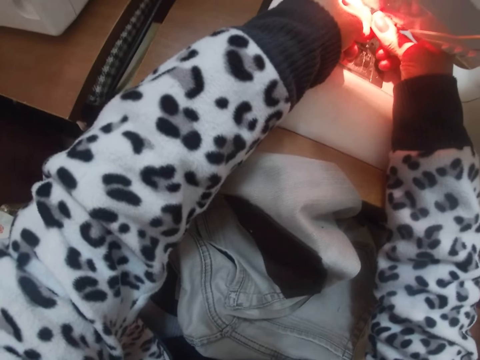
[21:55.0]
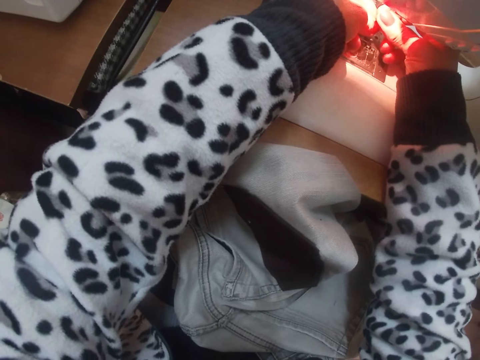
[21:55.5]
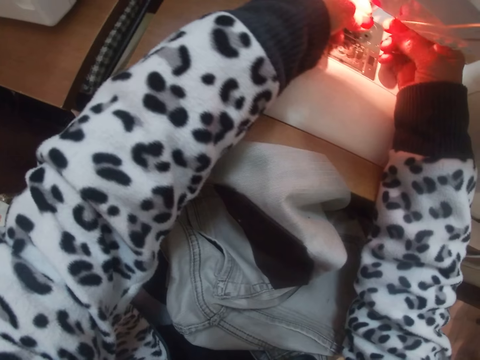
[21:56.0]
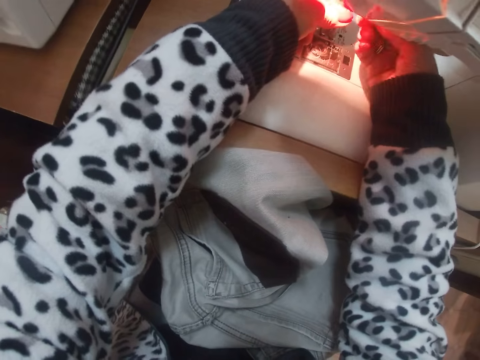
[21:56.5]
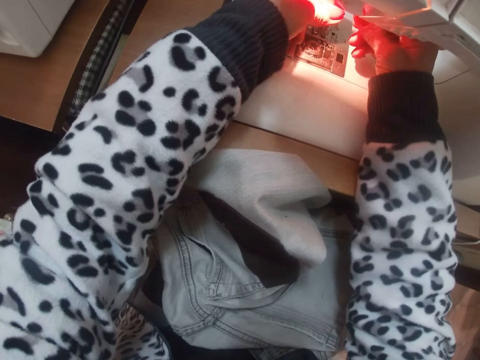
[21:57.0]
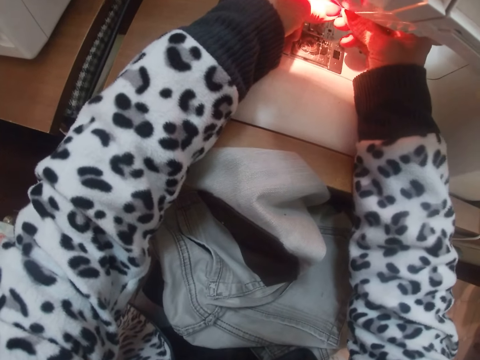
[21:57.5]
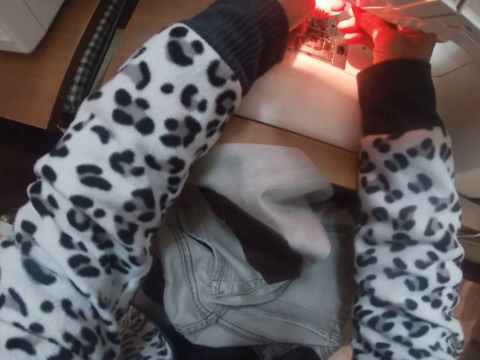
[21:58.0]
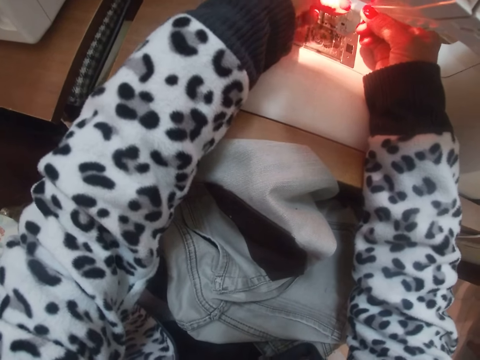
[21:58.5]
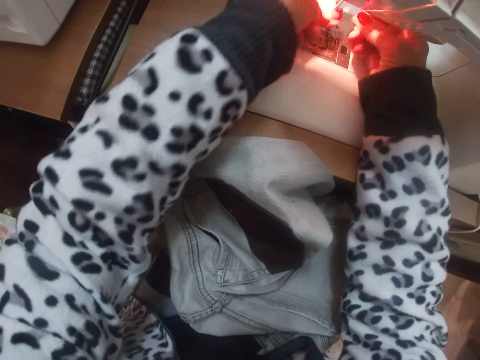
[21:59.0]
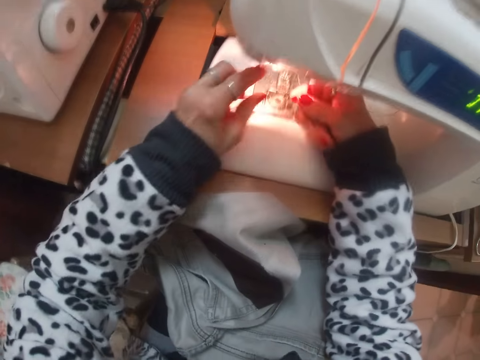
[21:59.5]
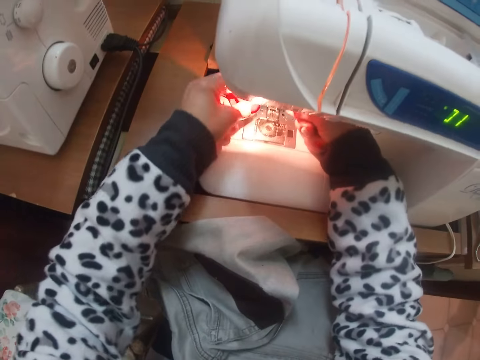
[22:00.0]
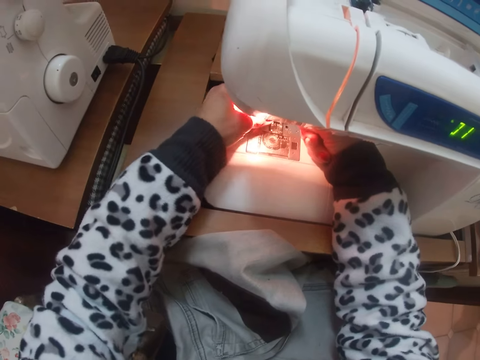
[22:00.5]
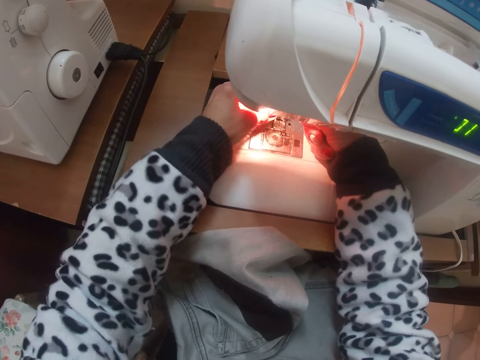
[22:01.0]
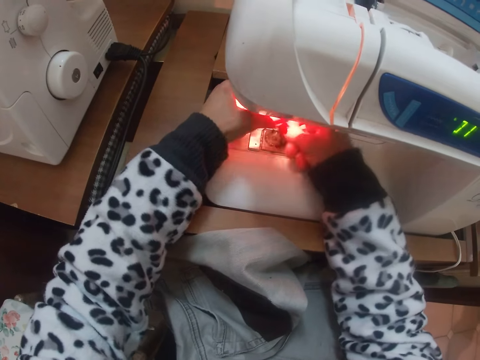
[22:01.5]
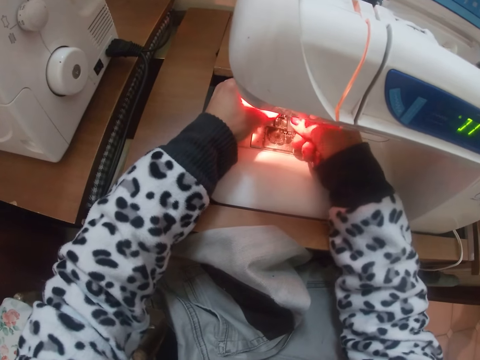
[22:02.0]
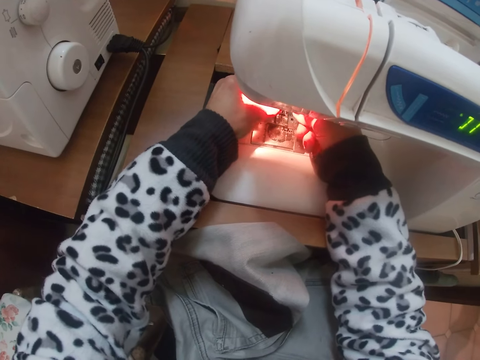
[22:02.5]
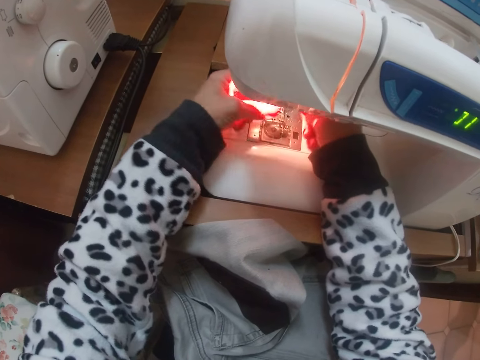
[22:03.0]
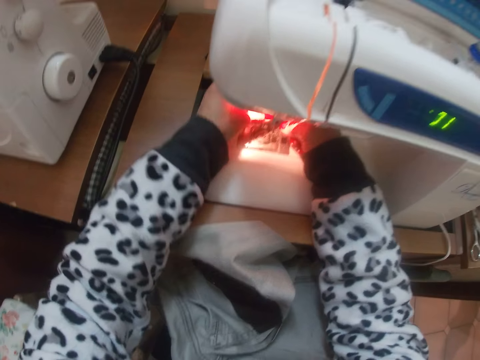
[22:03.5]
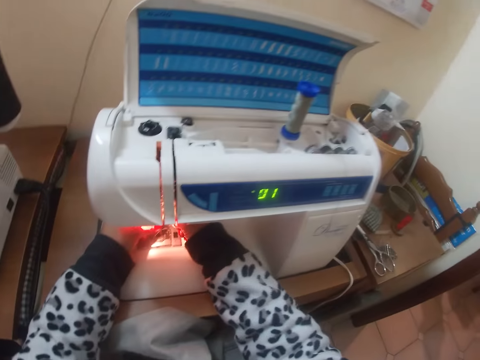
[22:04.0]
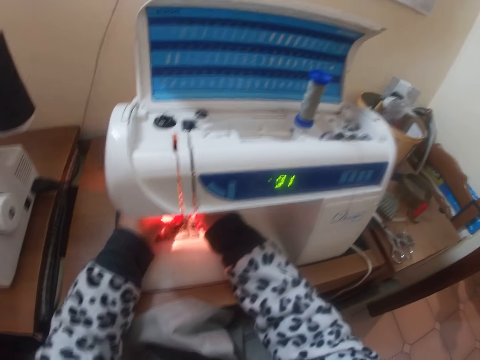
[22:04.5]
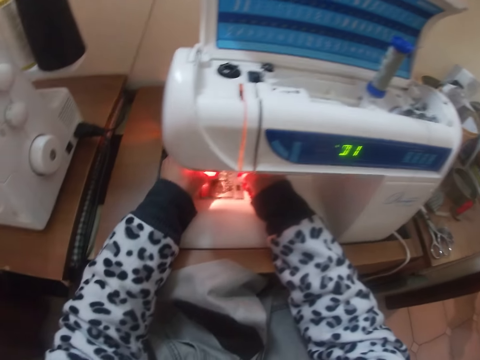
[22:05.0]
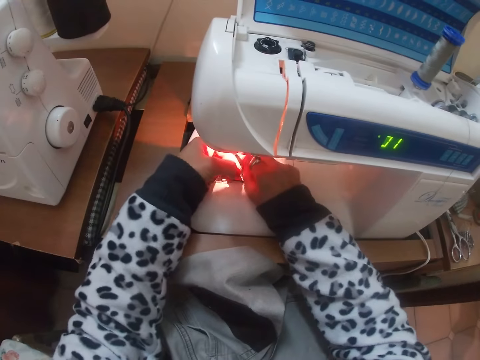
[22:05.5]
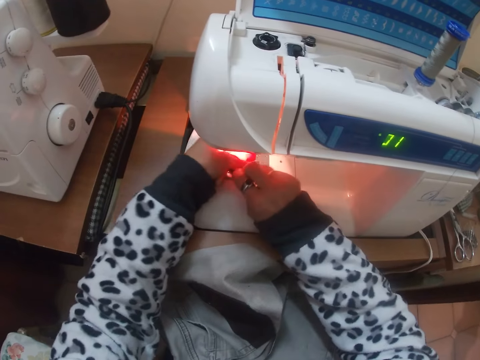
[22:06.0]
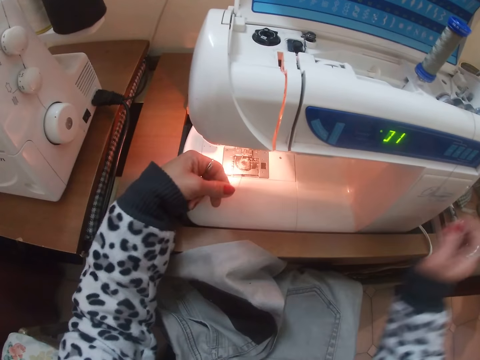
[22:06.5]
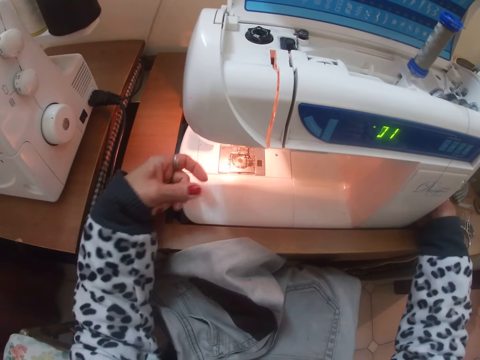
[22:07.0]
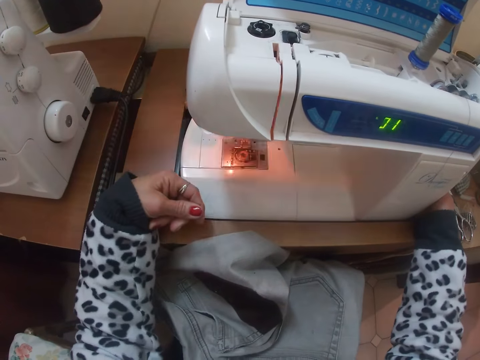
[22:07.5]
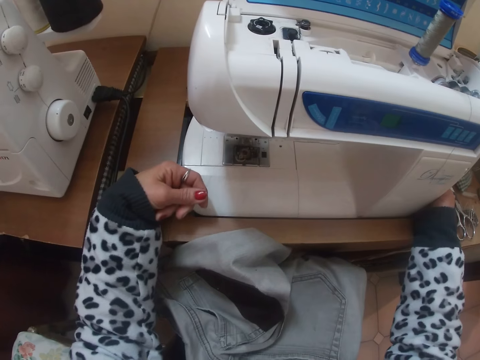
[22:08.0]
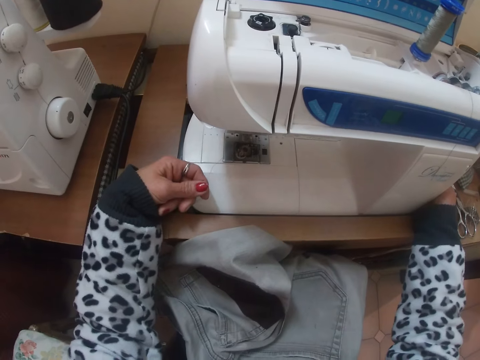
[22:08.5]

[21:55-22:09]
The camera wearer puts the thread through the pin. They adjust the light of the sewing machine. They switch off the sewing machine.

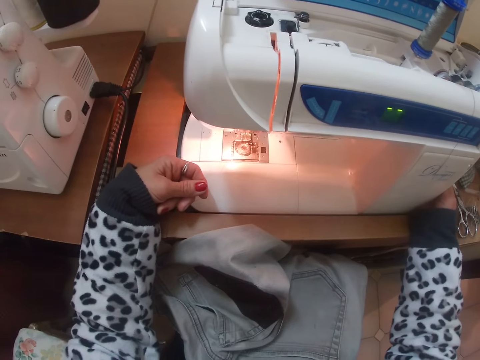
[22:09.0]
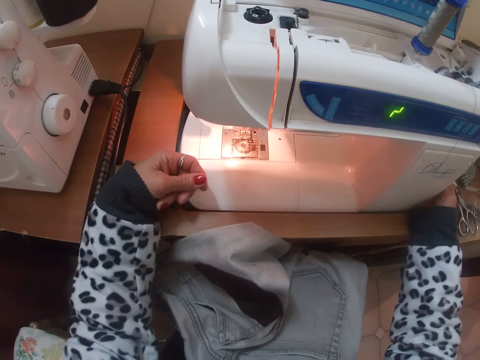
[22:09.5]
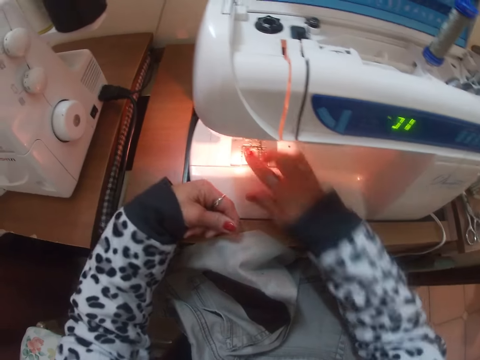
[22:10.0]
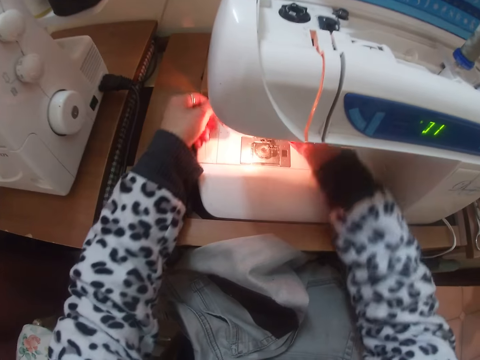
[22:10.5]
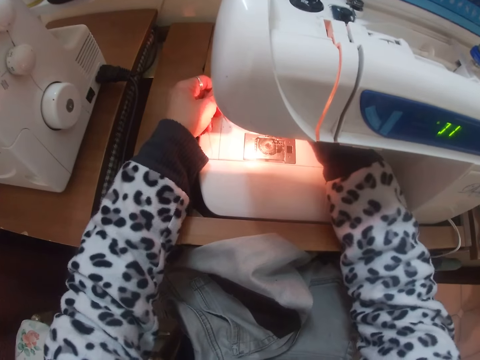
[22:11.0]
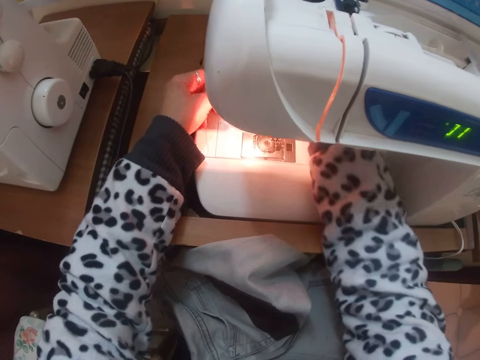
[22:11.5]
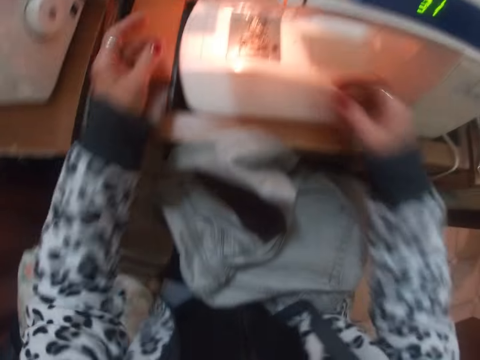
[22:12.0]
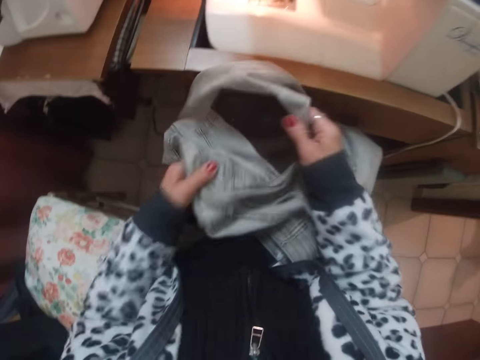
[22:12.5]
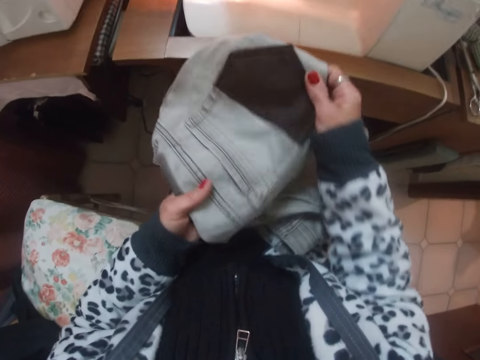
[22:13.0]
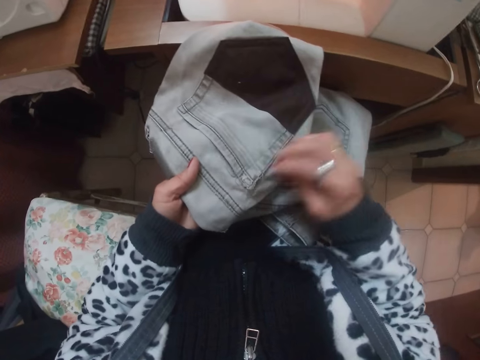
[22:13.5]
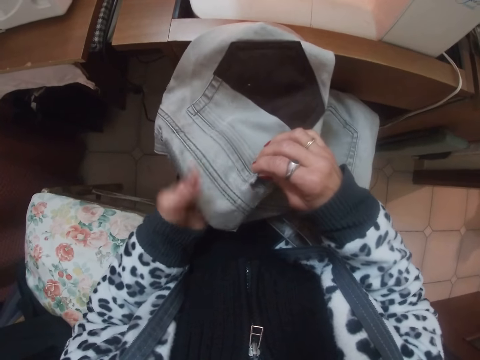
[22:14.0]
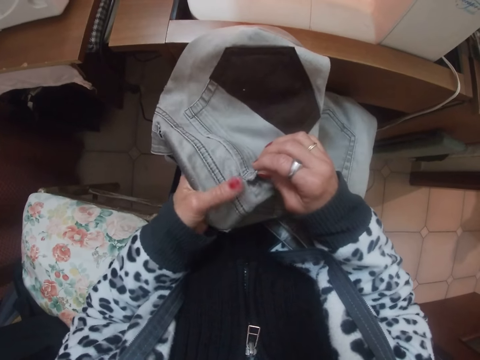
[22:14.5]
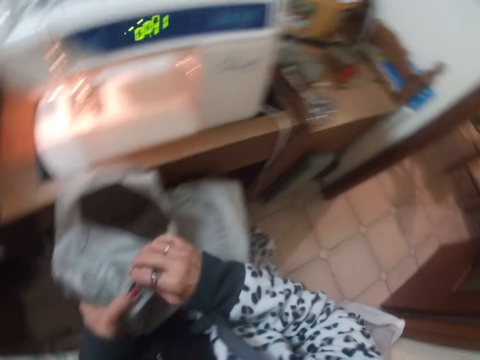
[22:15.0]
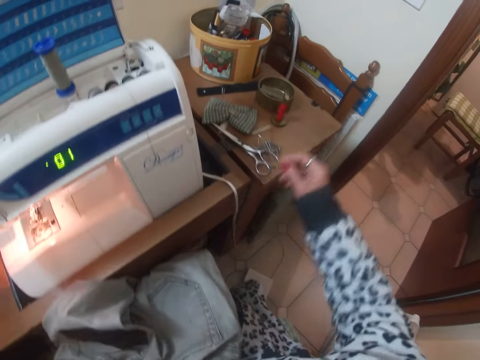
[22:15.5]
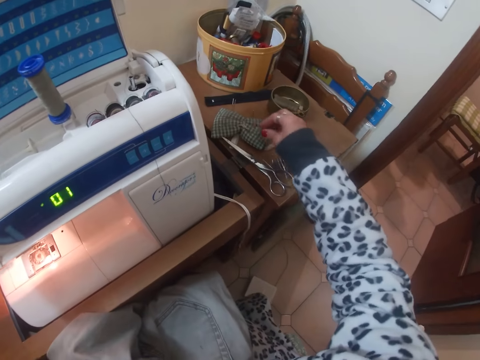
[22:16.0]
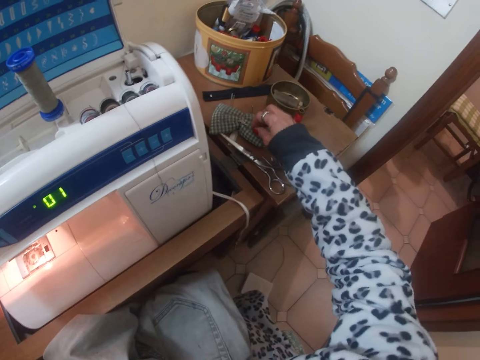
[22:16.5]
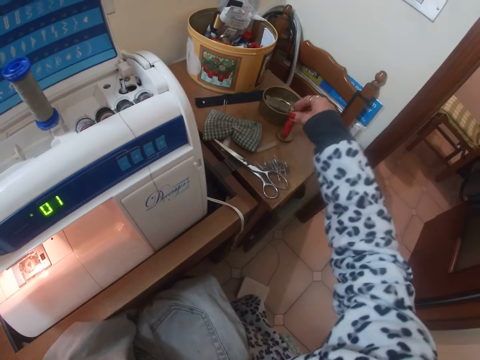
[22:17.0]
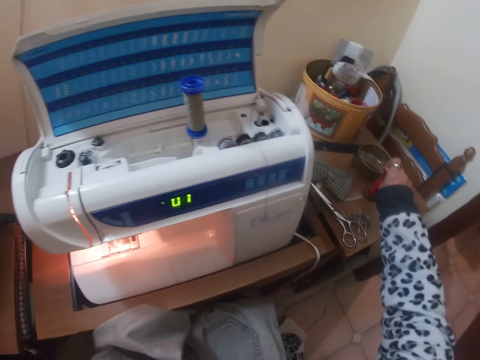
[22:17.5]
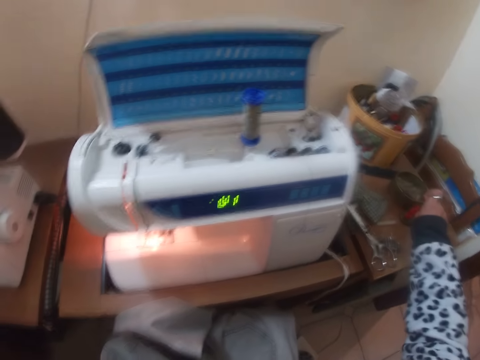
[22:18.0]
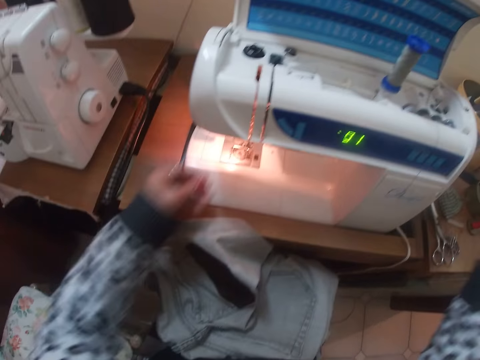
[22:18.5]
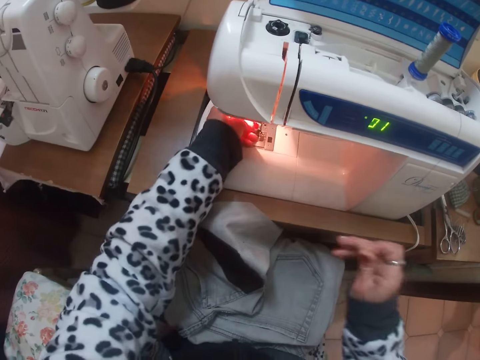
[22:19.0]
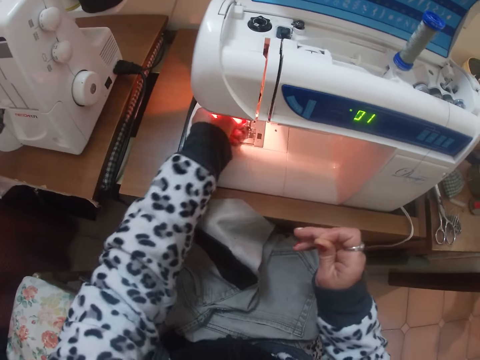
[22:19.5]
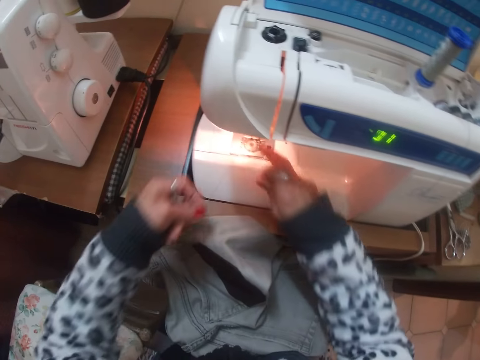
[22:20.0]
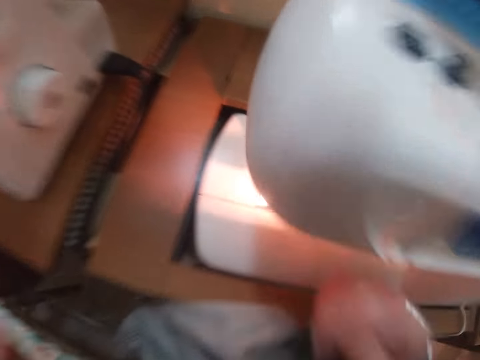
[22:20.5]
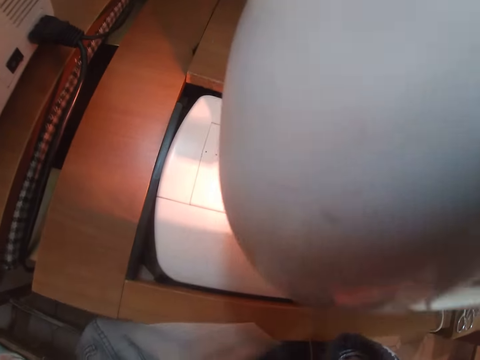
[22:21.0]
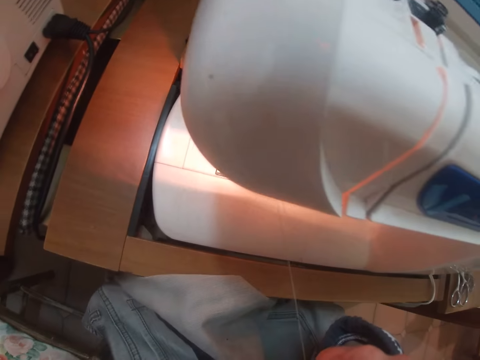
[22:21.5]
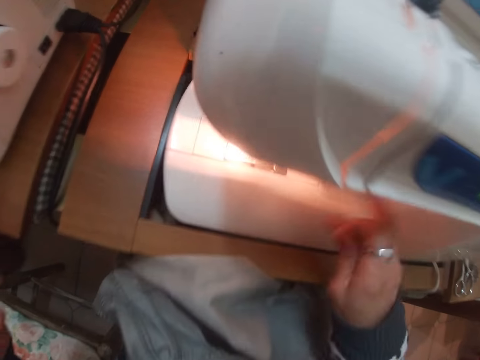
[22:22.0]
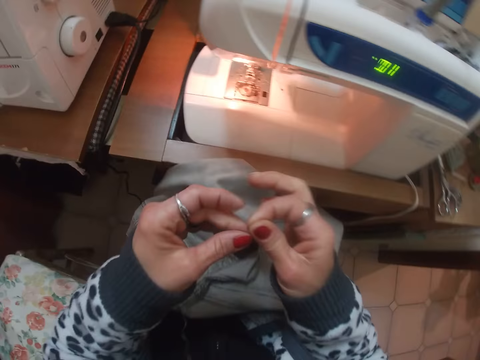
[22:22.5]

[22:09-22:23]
The camera wearer switches on the sewing machine. They fix the needle of the sewing machine. They adjust the pocket of the jeans. They check the jeans. They pick up a needle from the thread on the table. They pull out the thread from the sewing machine pin.
